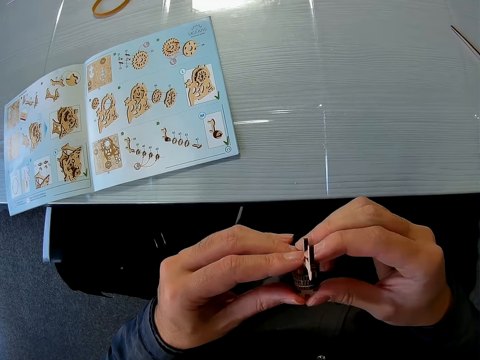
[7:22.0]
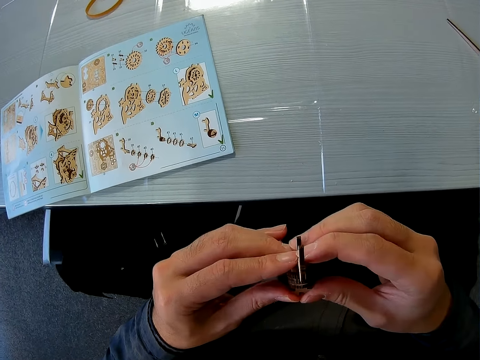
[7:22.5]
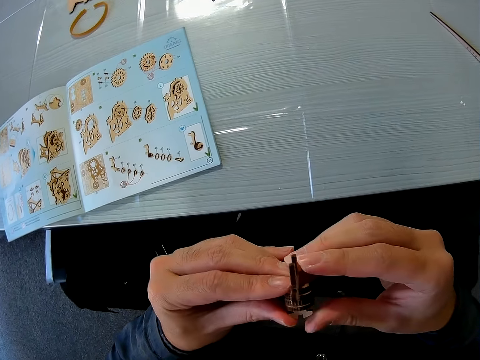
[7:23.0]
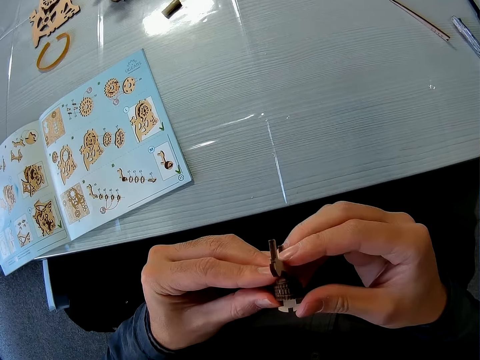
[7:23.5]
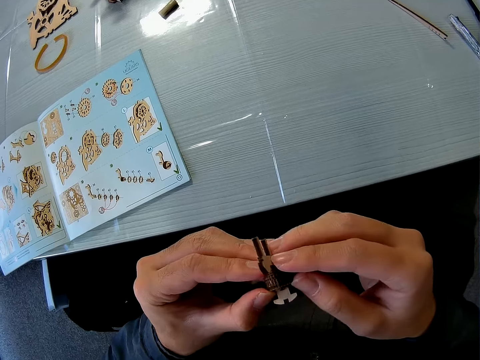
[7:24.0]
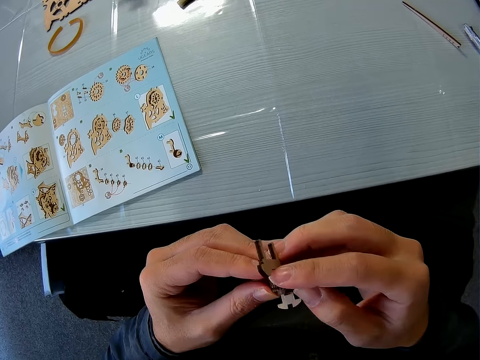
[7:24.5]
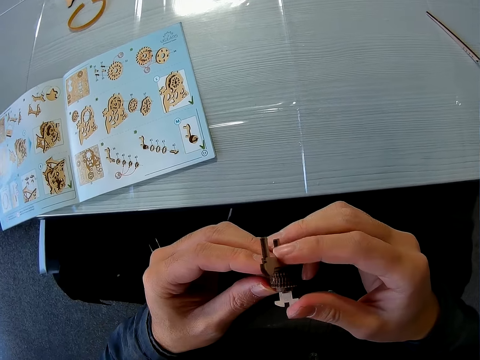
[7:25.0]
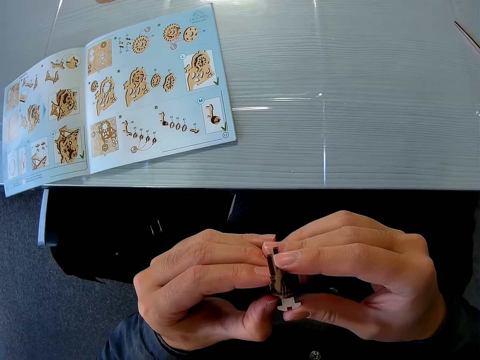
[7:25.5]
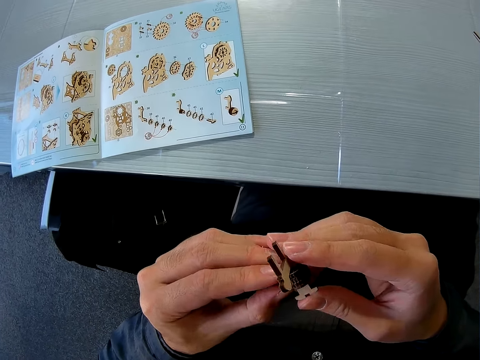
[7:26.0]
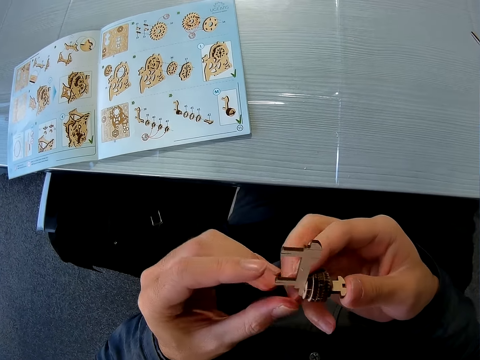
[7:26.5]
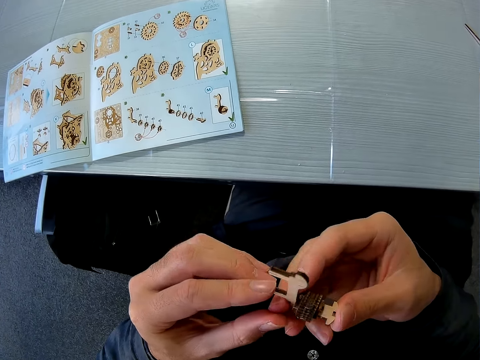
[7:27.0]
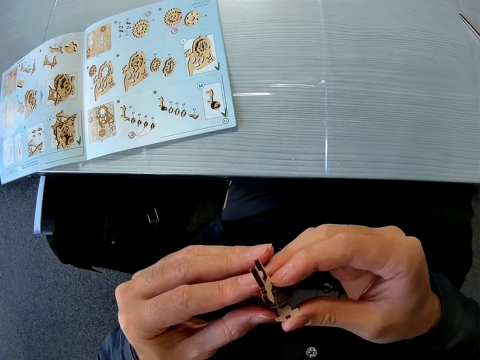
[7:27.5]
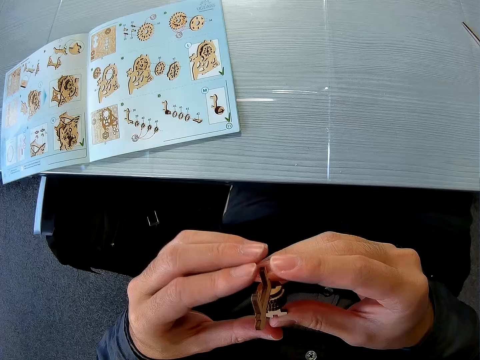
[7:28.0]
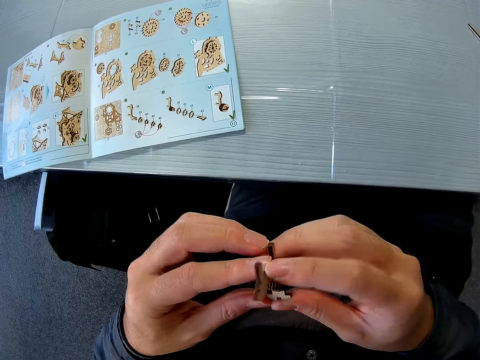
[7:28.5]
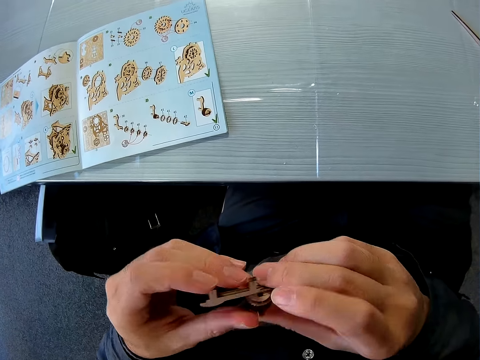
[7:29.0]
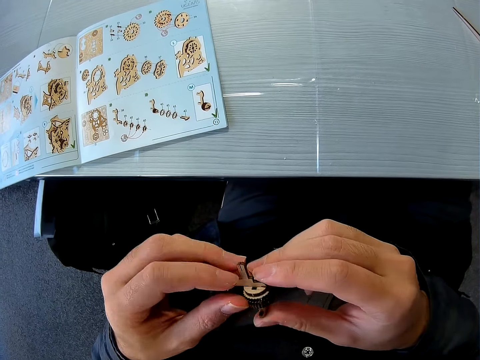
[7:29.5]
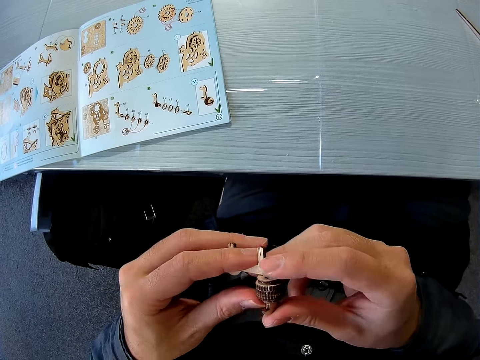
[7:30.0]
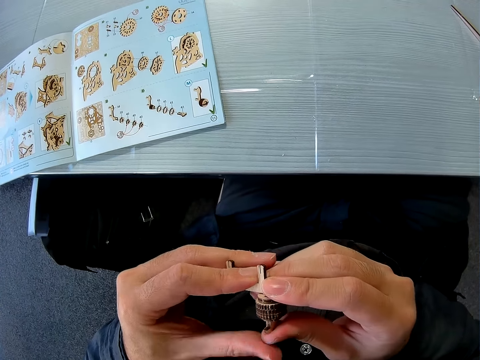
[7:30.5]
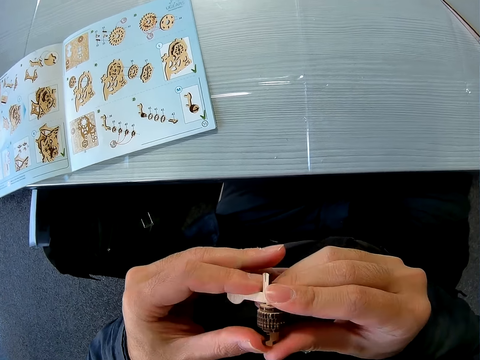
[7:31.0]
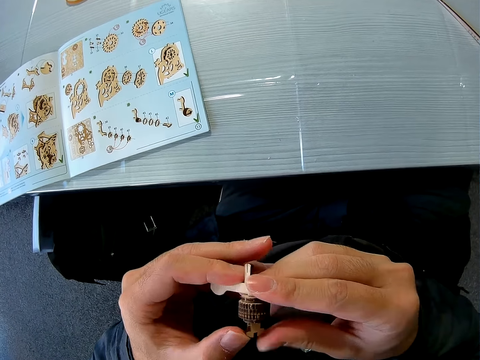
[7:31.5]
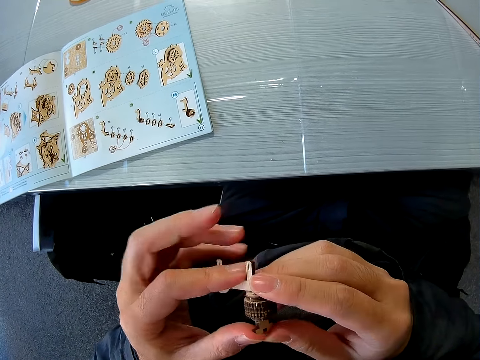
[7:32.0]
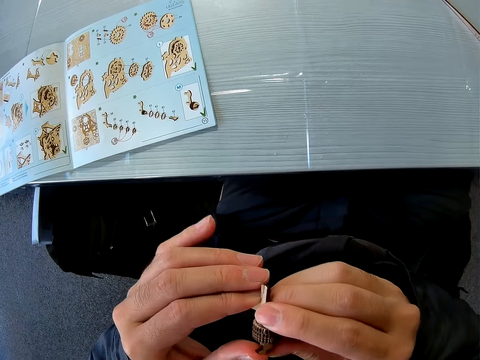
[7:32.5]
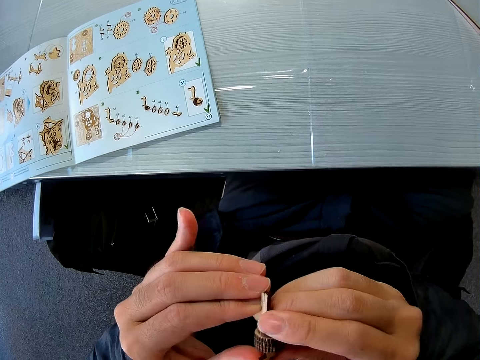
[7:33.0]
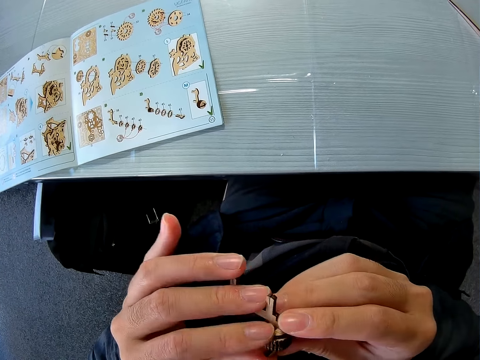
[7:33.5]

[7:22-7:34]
The camera wearer tightens the gear model. They check the gear model.

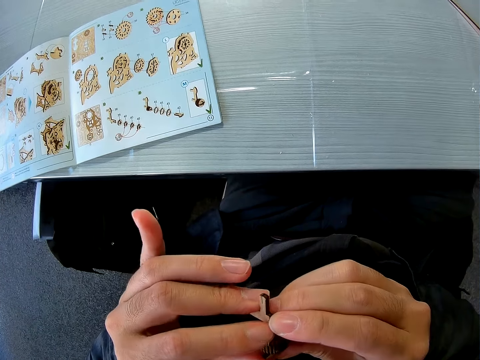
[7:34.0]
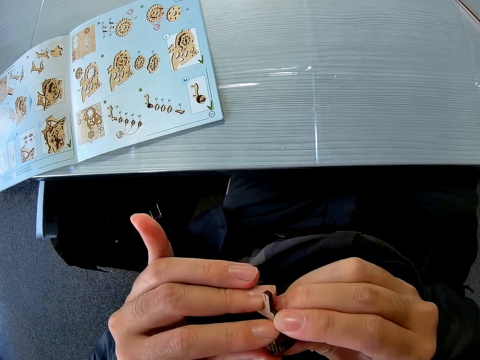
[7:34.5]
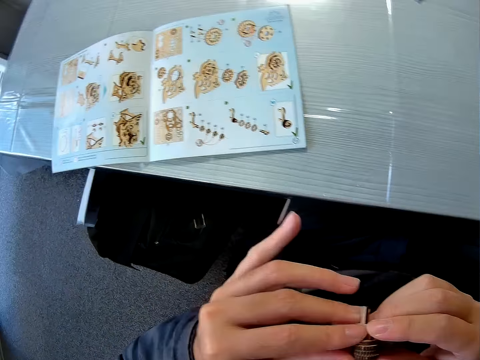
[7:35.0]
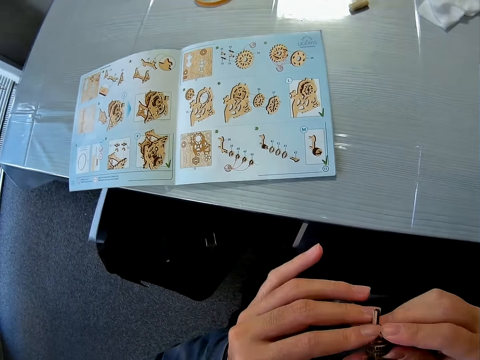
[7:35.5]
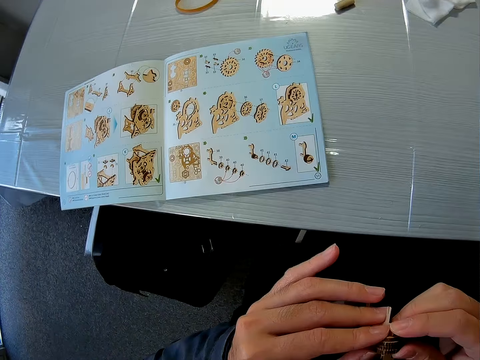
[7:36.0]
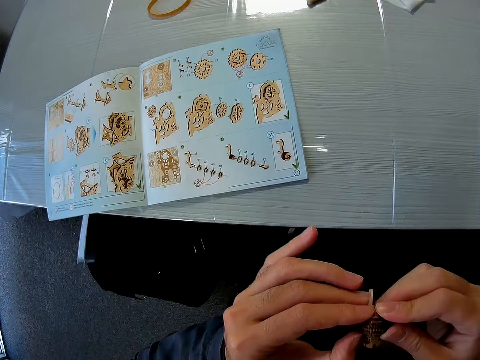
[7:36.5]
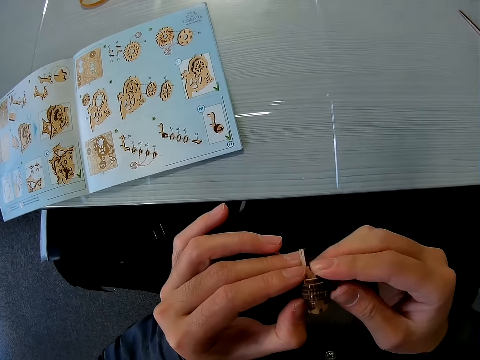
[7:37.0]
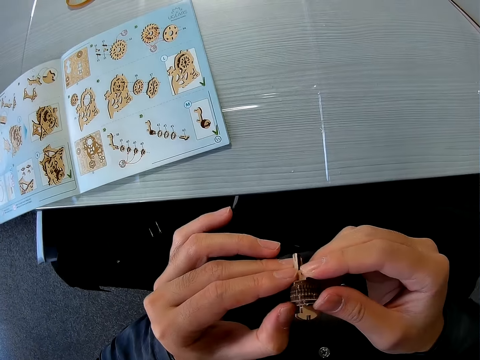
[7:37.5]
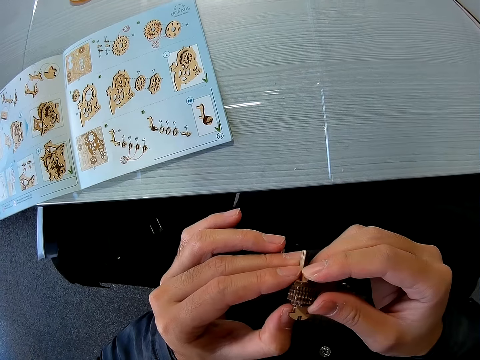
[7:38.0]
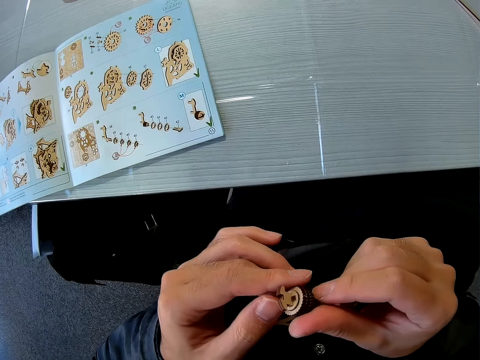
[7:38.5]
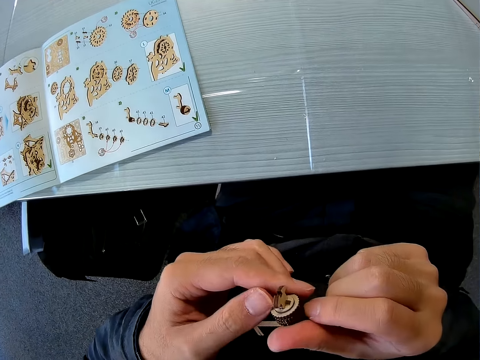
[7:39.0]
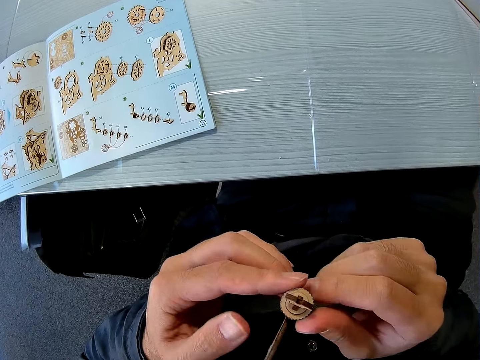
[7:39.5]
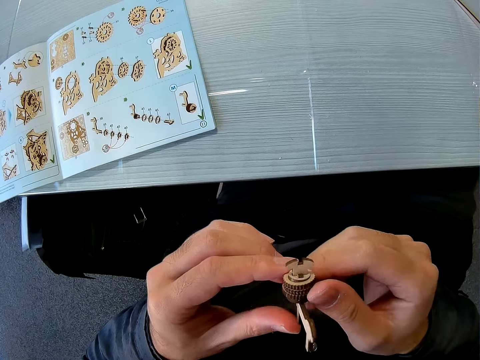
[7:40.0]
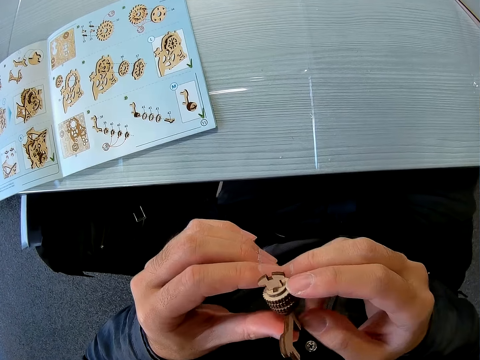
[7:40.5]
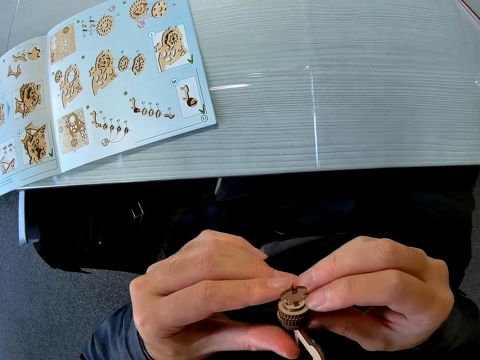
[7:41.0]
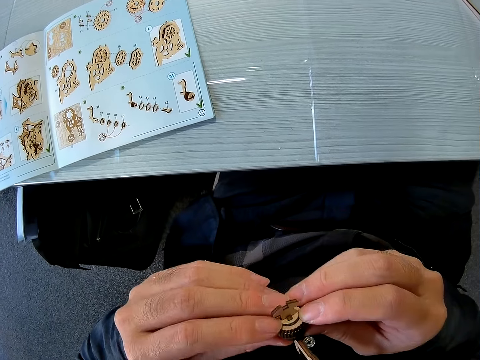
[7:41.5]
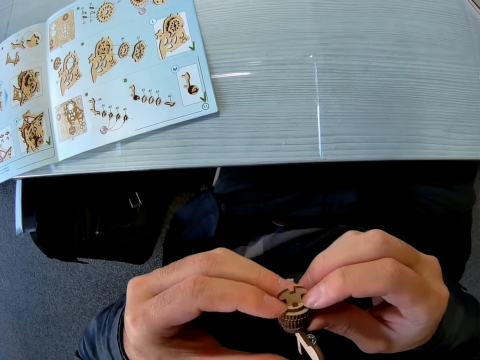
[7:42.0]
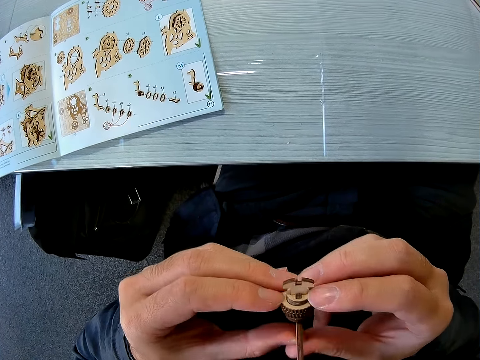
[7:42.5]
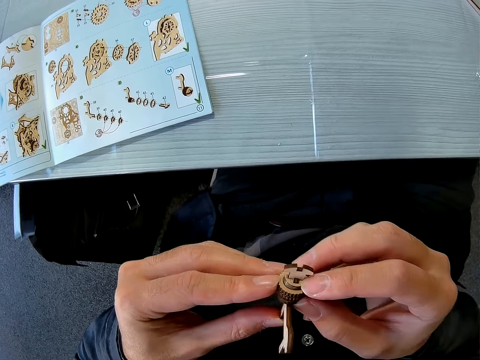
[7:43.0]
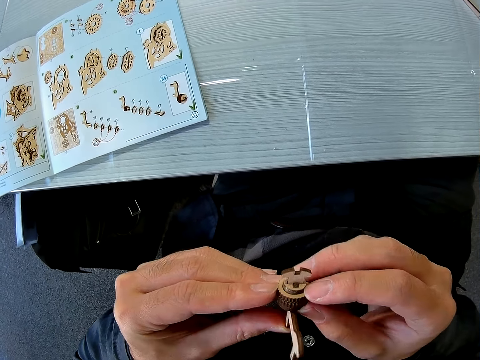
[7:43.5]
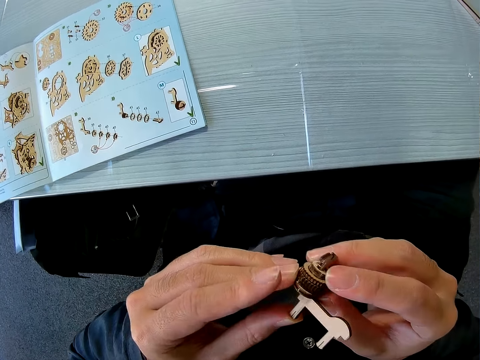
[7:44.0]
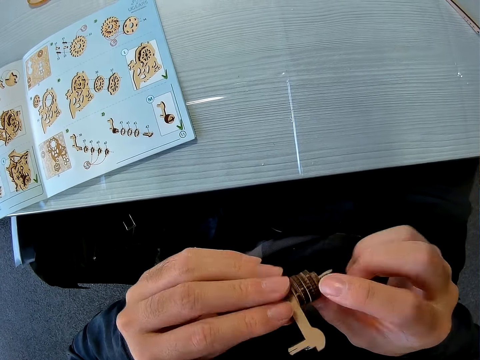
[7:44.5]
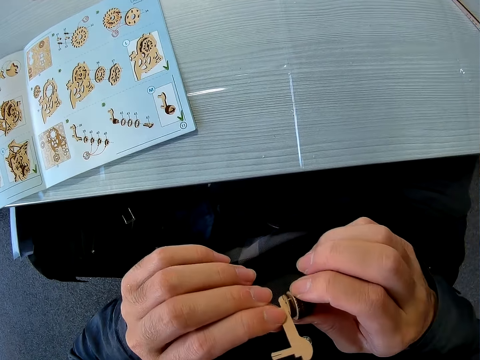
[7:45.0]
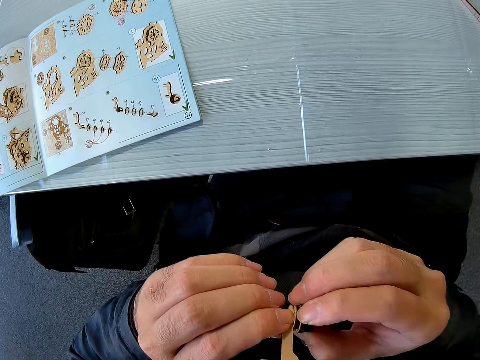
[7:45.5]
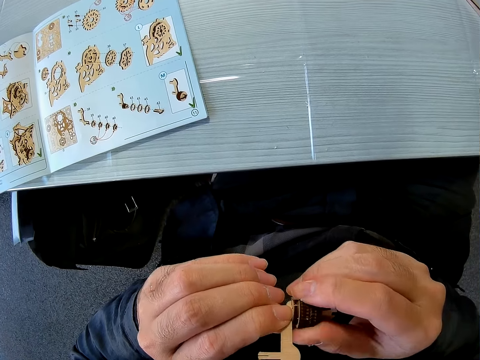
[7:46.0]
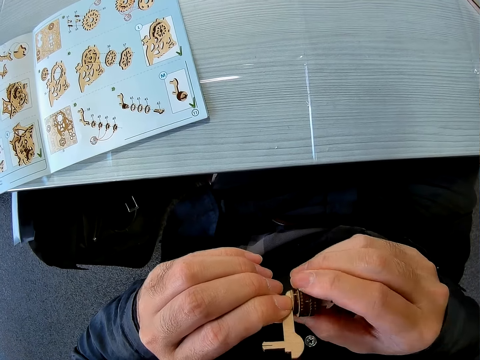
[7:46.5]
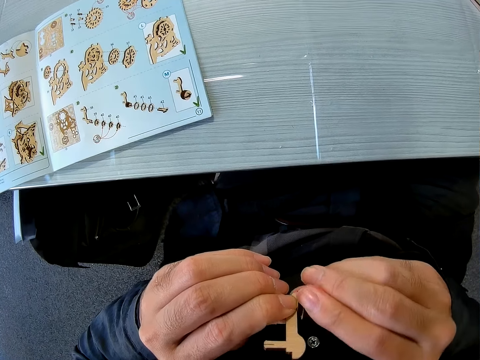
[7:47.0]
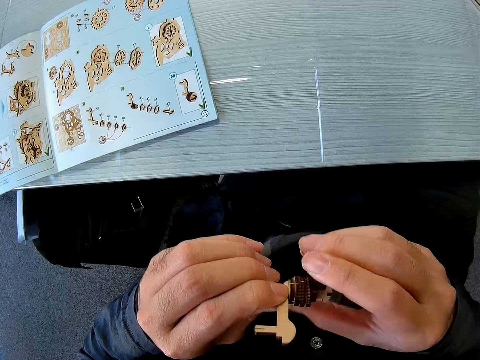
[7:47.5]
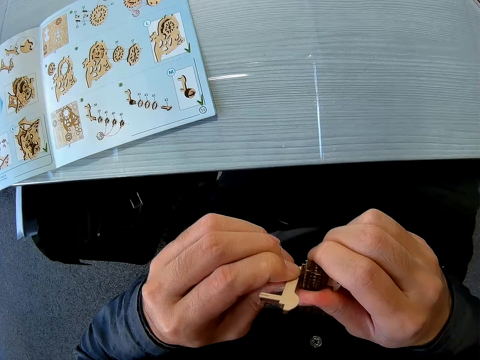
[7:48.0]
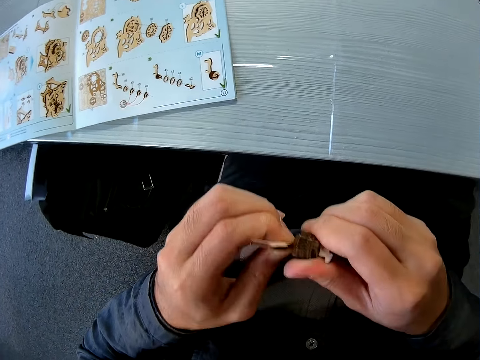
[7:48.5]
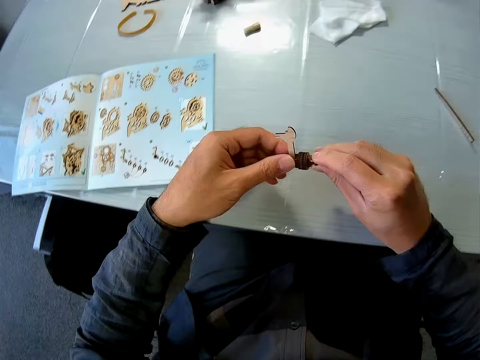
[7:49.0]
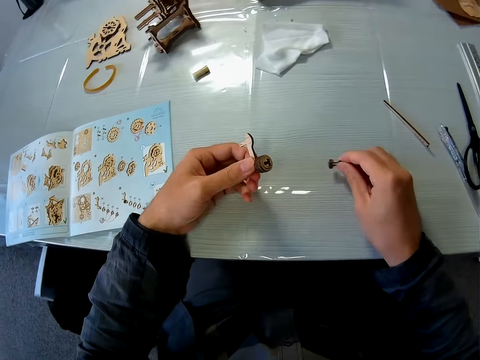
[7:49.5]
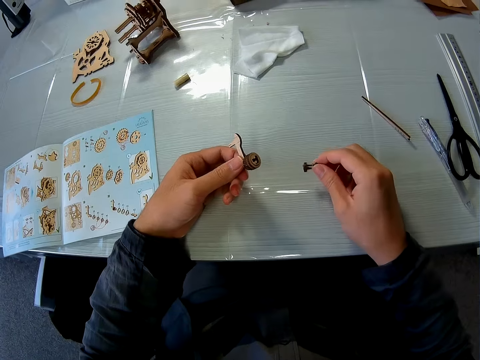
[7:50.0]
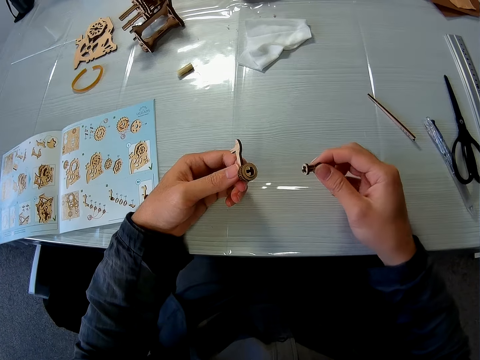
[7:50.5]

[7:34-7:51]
The camera wearer presses the gear model together. They rotate the gear model. They dismantle the puzzle pieces. They remove the gear model.
